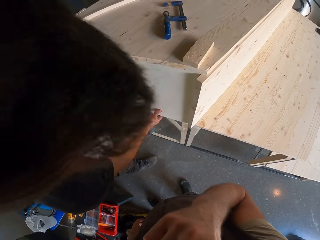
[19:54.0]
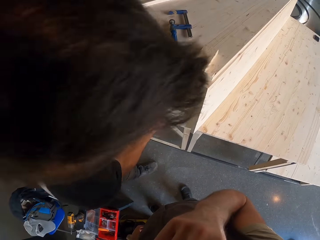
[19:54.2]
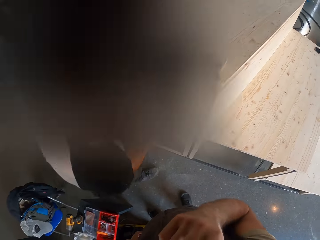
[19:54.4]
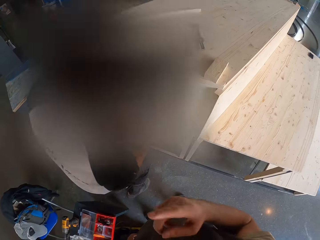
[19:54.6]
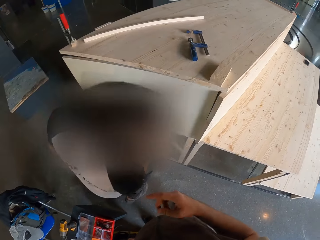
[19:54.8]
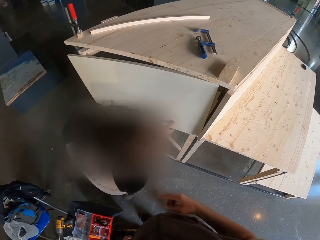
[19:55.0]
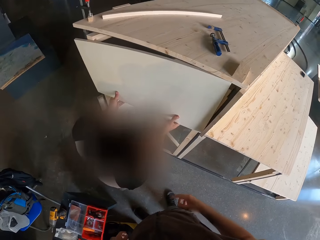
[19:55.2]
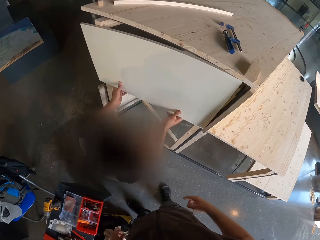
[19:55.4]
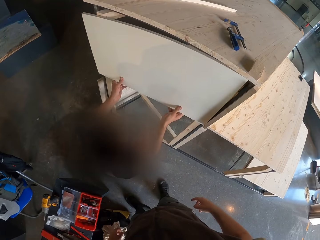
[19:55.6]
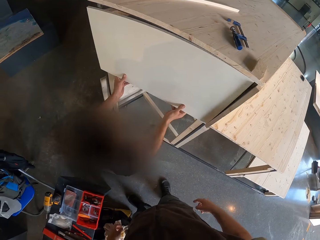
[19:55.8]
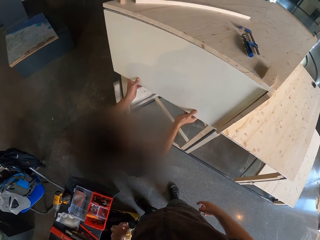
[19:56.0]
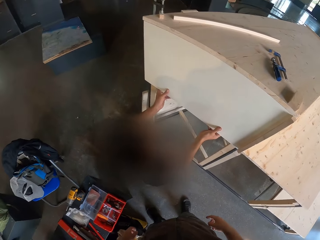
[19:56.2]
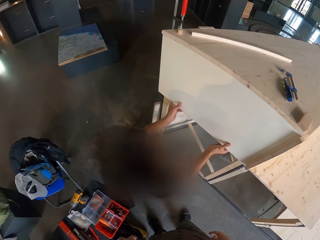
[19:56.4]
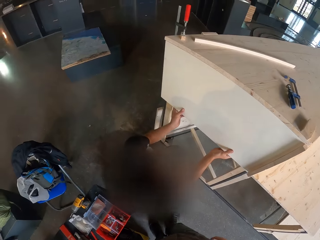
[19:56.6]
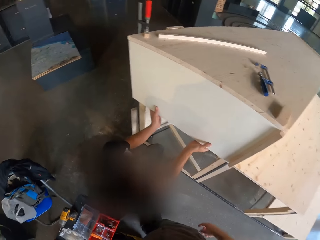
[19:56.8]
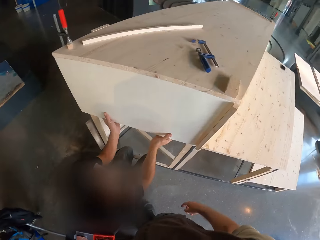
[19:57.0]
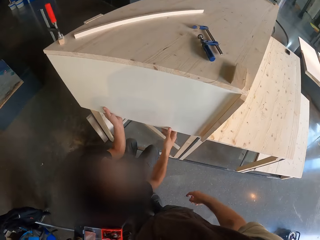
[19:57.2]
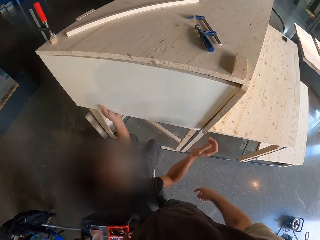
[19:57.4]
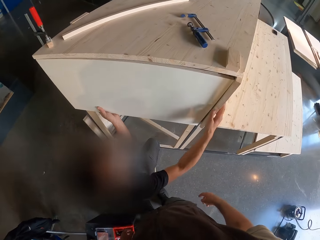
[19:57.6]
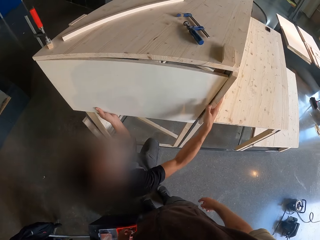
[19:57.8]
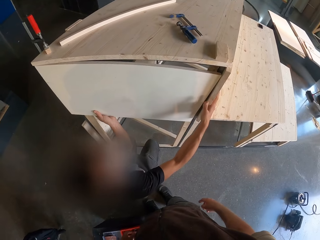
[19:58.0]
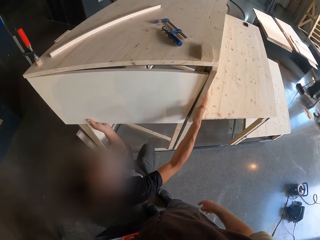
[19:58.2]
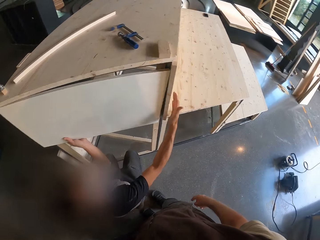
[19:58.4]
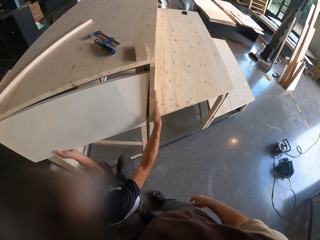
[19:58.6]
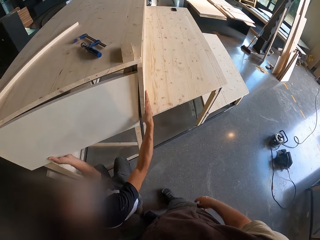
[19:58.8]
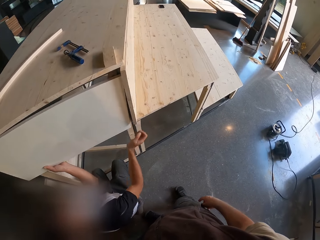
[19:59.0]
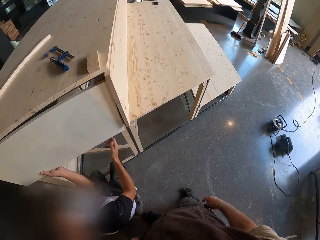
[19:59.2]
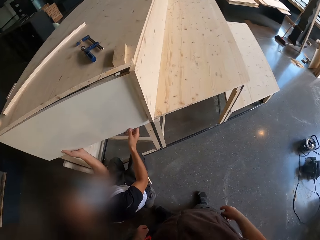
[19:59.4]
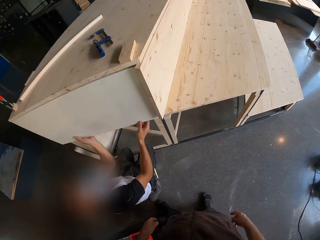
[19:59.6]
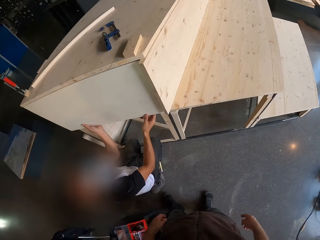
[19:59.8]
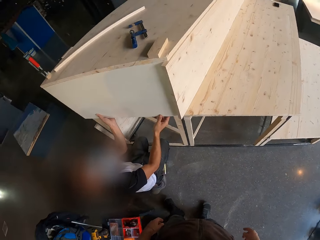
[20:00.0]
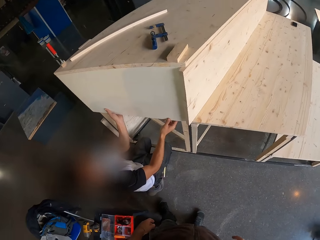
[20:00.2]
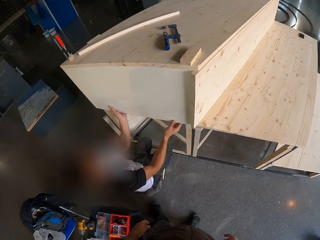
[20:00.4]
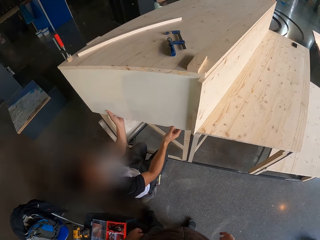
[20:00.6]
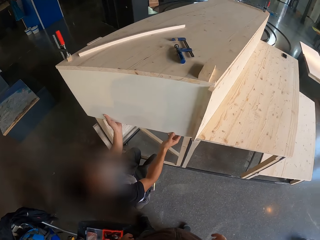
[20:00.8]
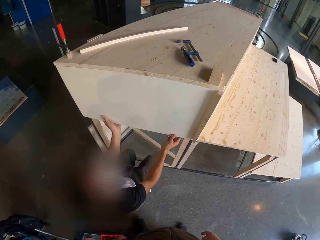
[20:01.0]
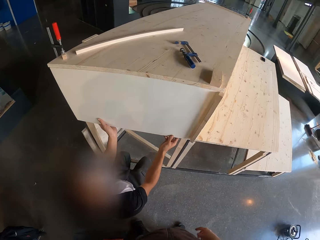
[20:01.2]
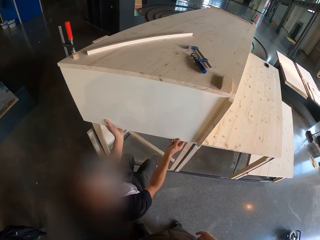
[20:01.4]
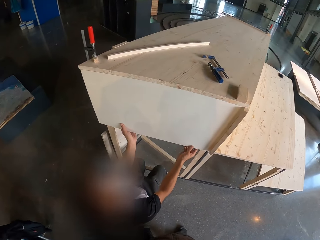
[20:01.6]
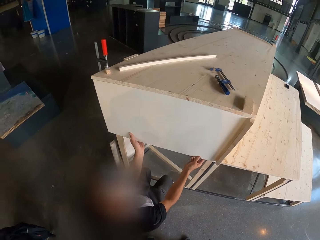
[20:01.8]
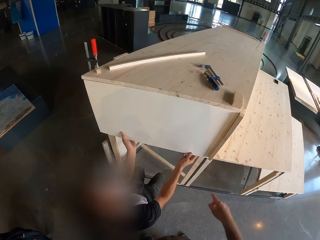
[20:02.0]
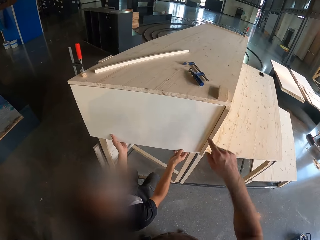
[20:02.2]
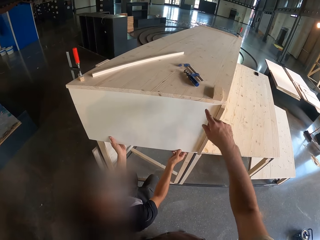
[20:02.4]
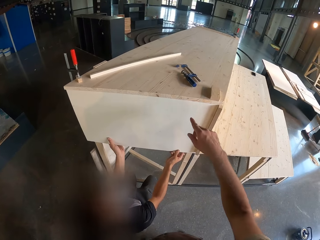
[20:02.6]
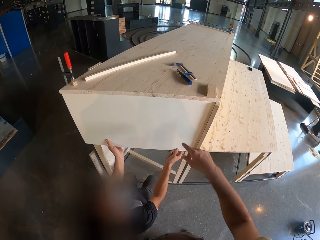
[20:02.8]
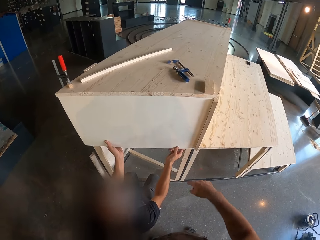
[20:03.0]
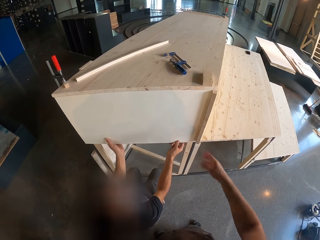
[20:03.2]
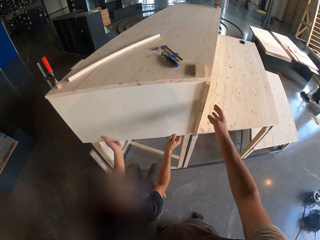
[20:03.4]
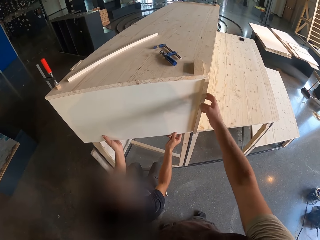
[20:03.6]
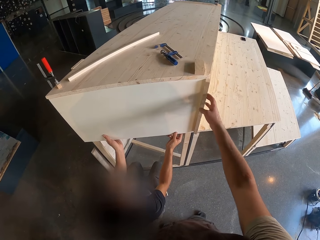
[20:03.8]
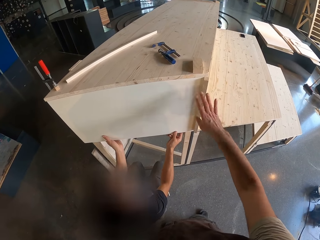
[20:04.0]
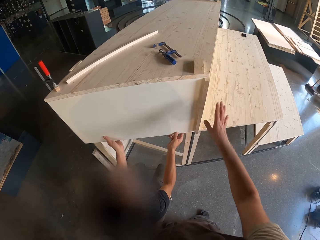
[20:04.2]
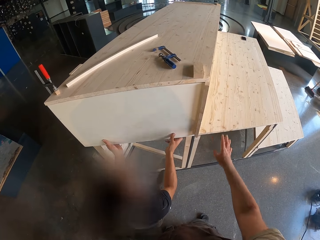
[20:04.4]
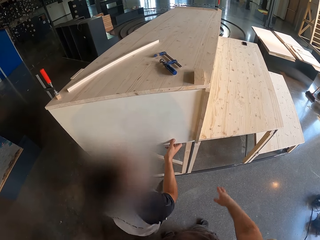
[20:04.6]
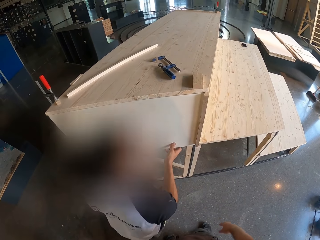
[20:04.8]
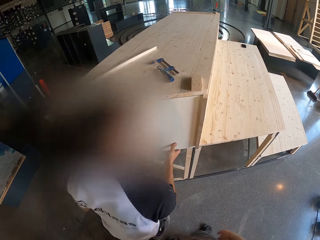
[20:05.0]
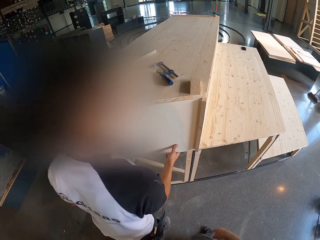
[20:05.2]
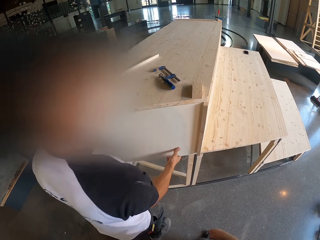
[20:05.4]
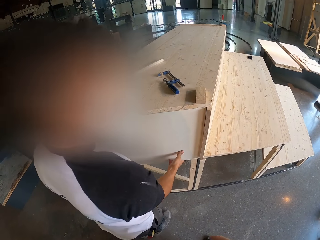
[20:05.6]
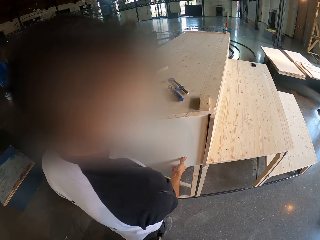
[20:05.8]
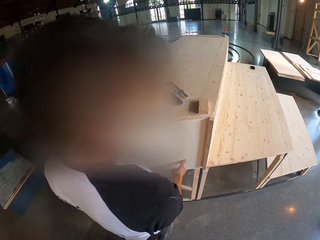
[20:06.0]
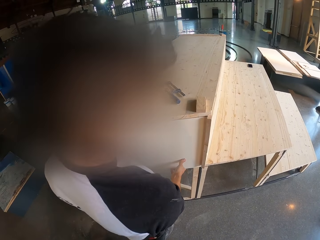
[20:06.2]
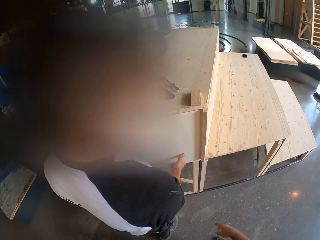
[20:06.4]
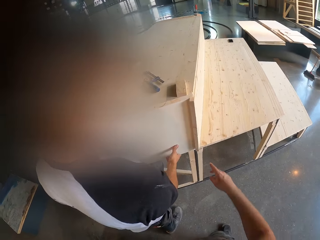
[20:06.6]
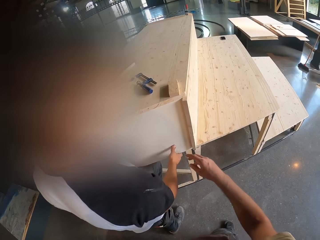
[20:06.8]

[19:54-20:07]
The man holds the plywood in both hands. The man fixes the wood, places his right hand on the bench, taps the bench with his right hand, and holds the plywood in both hands. The camera wearer points his right hand at the plywood. He moves the hand. He taps the bench with his right hand. He touches the wood. The man stands beside the table.

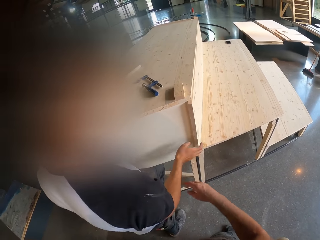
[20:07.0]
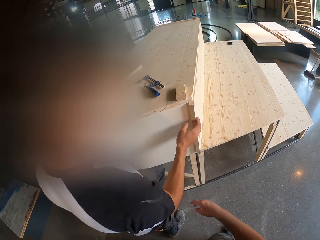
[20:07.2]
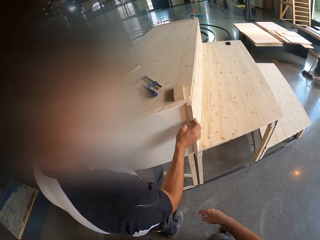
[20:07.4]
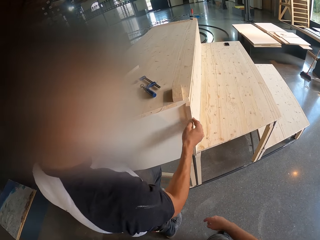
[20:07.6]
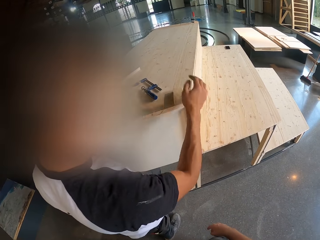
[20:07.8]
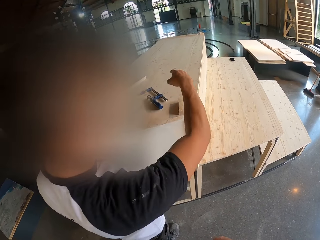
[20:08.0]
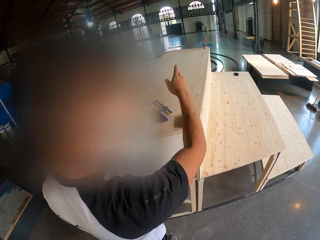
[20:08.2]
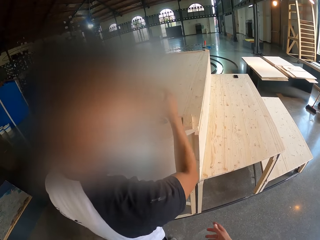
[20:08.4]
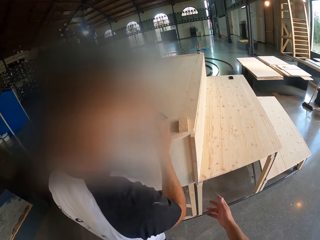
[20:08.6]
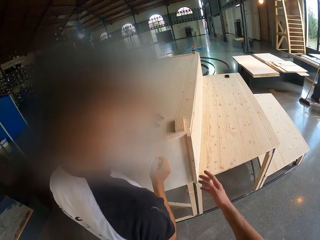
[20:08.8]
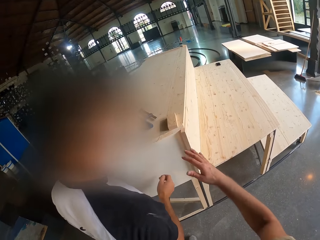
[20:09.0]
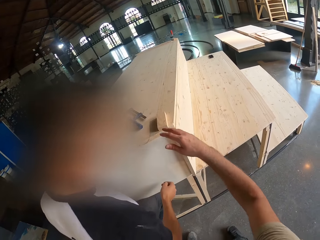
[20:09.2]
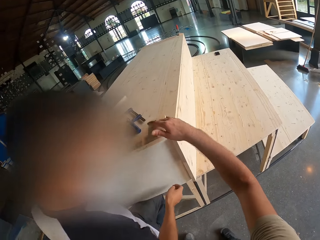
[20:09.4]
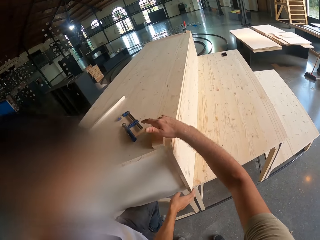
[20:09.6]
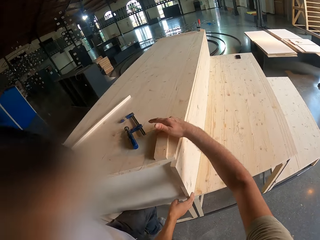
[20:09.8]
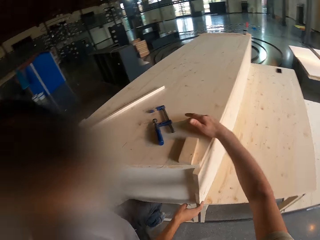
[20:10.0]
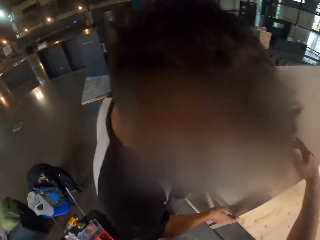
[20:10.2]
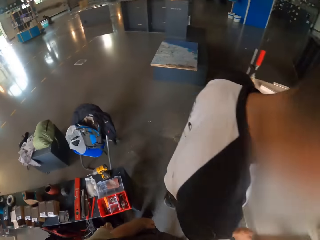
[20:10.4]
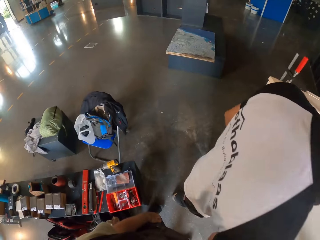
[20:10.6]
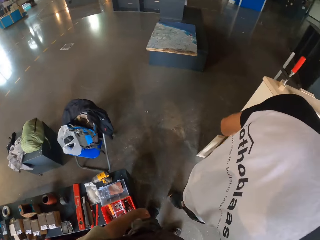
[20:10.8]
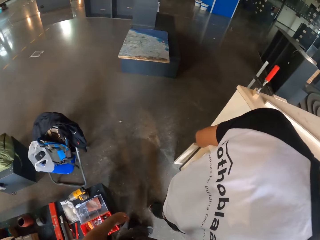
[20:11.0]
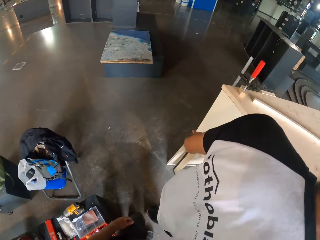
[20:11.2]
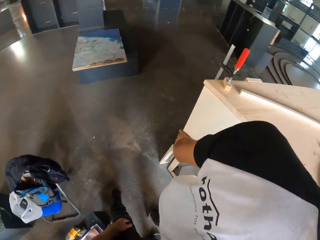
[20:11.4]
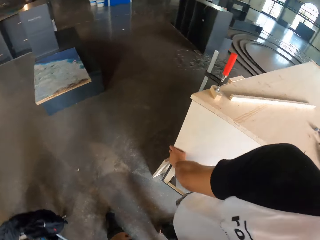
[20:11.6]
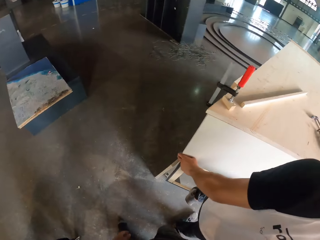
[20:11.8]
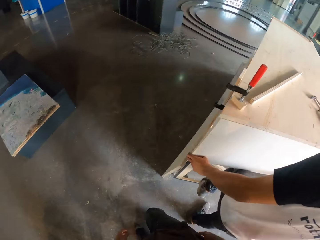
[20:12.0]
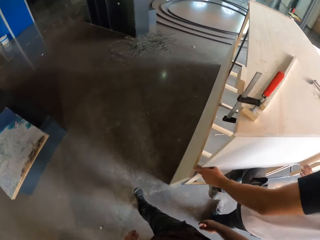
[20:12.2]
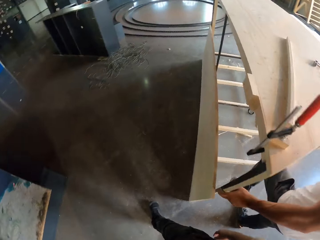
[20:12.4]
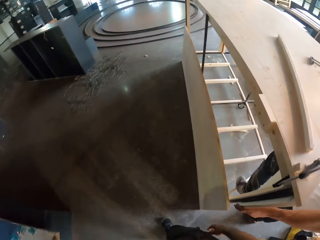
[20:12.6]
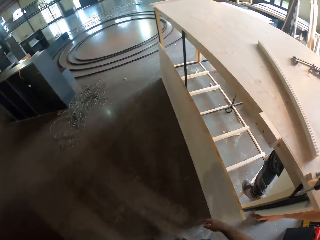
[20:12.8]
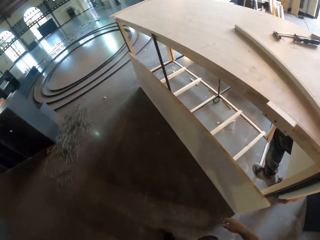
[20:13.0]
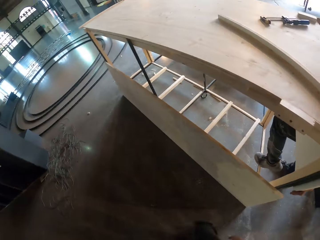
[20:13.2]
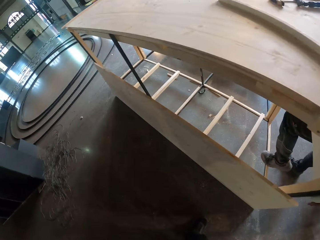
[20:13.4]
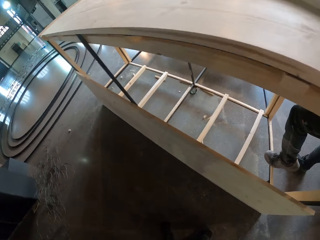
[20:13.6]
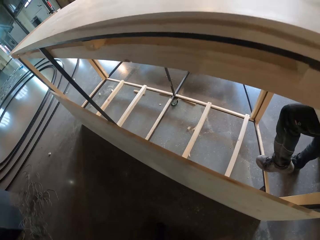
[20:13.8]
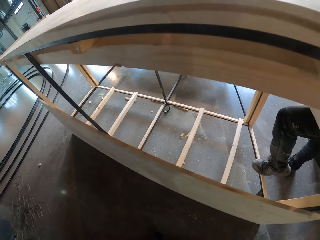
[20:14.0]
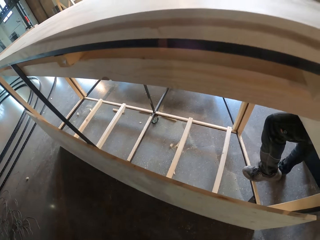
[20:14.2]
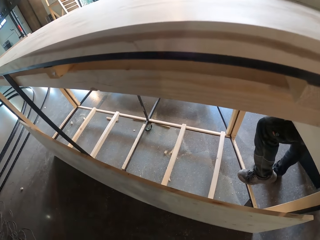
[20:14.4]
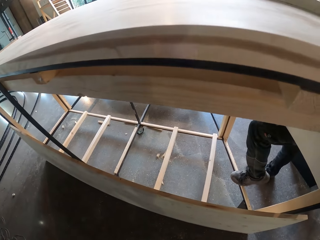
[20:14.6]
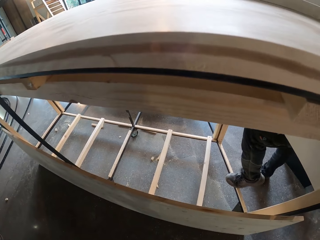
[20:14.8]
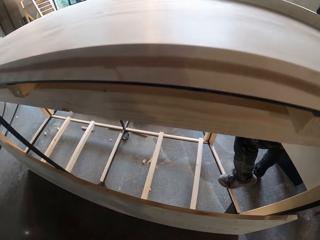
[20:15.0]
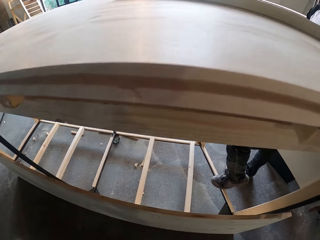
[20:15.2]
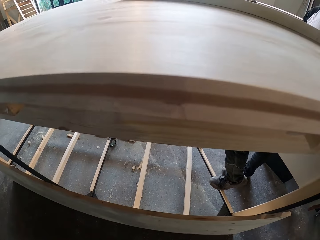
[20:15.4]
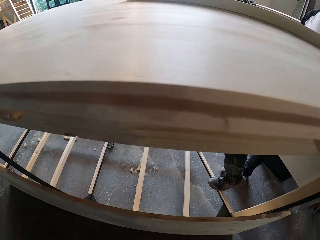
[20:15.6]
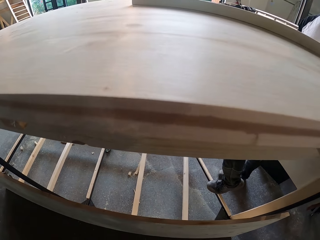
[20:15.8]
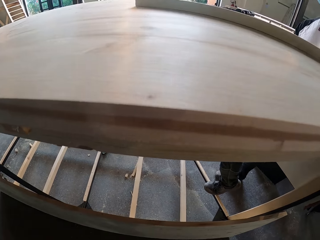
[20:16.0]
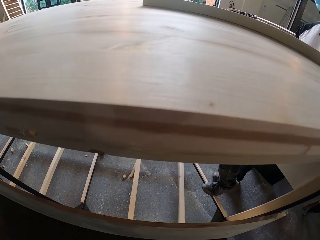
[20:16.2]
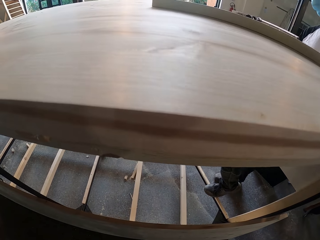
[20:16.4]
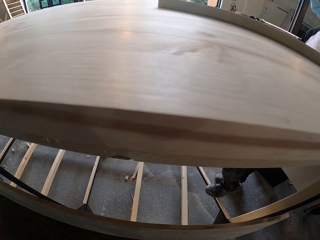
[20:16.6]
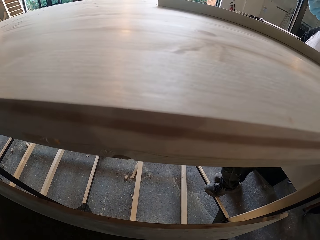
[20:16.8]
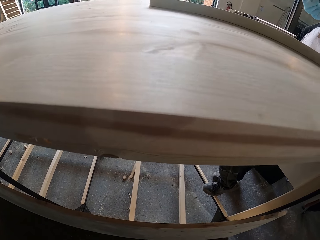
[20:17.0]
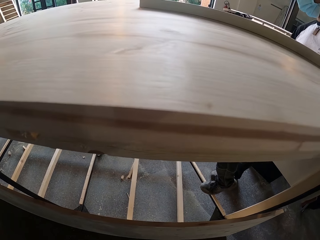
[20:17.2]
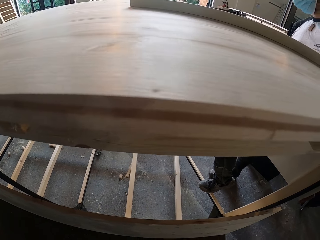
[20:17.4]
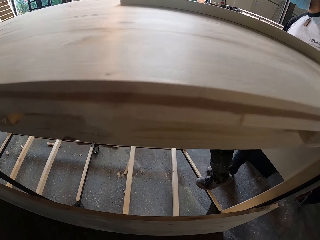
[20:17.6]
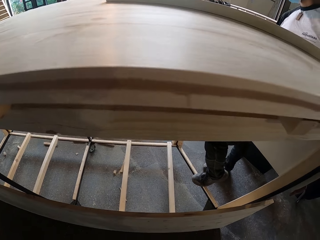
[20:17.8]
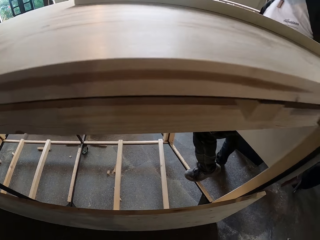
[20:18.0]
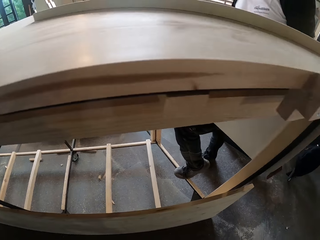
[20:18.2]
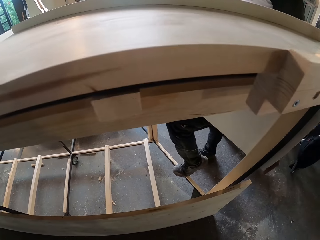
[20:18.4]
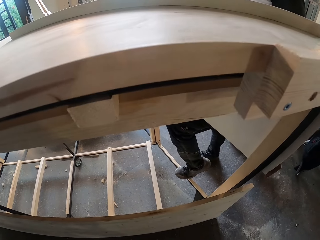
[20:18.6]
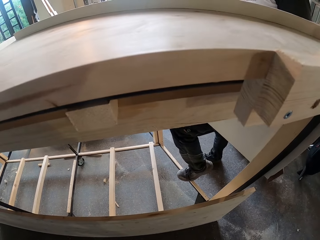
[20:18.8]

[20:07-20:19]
The man places his right hand on the bench. The man moves the hand. The camera wearer touches the wood with the hand. They walk in the room. They look under the table.
